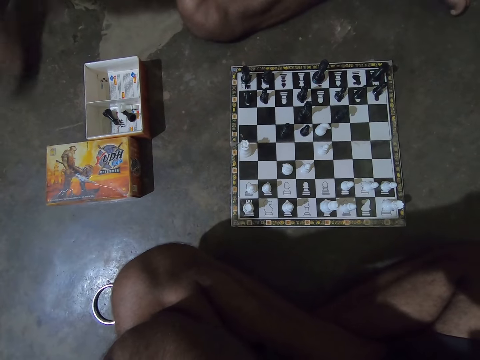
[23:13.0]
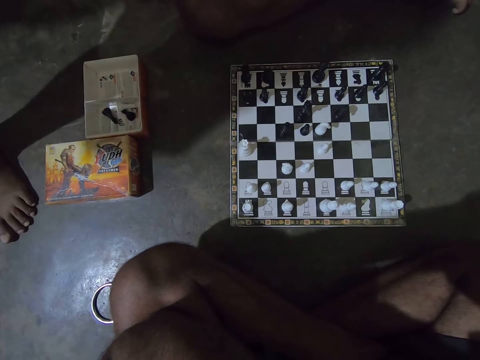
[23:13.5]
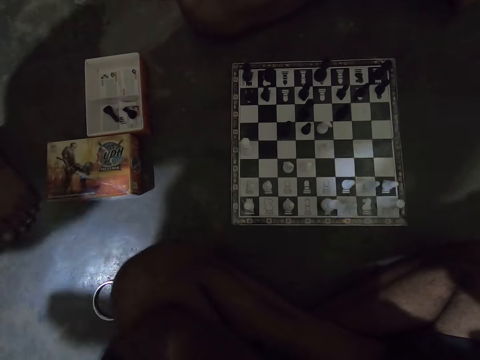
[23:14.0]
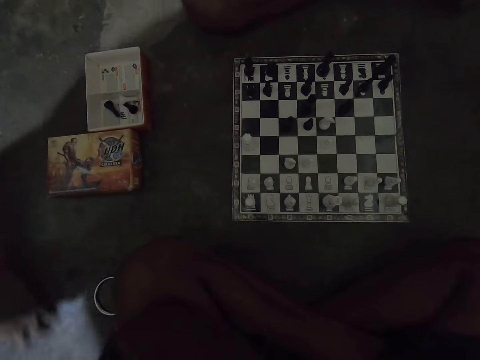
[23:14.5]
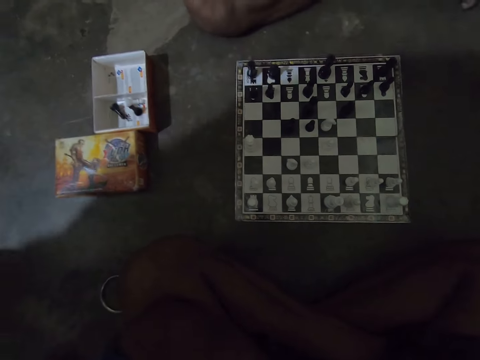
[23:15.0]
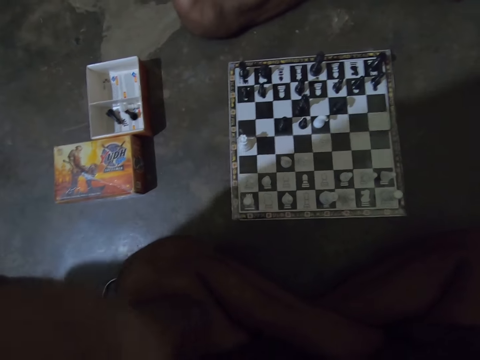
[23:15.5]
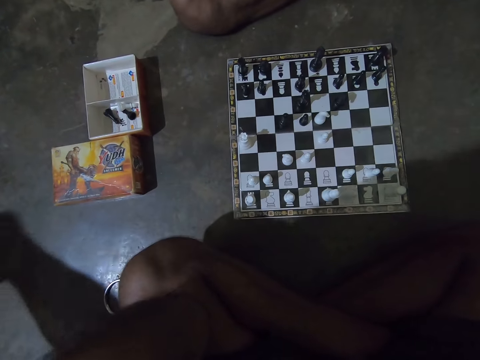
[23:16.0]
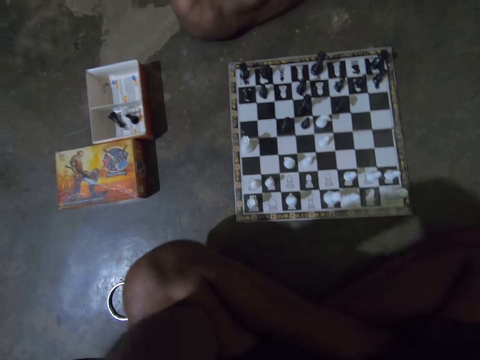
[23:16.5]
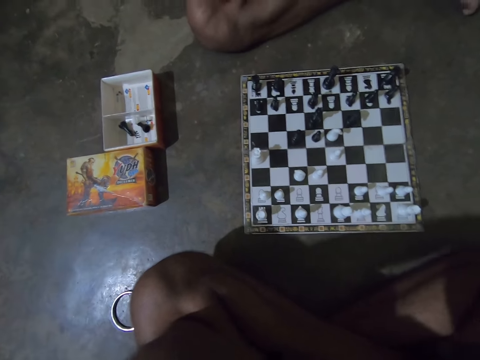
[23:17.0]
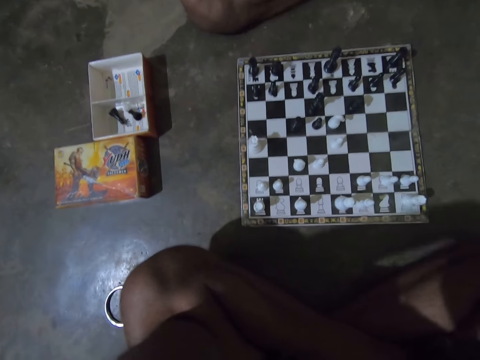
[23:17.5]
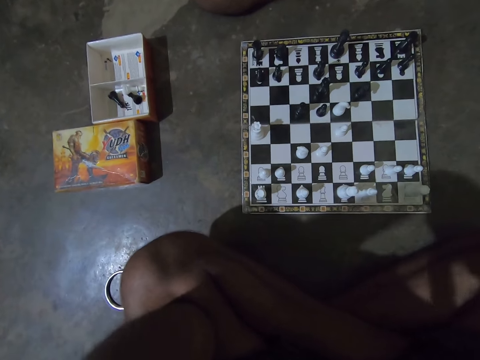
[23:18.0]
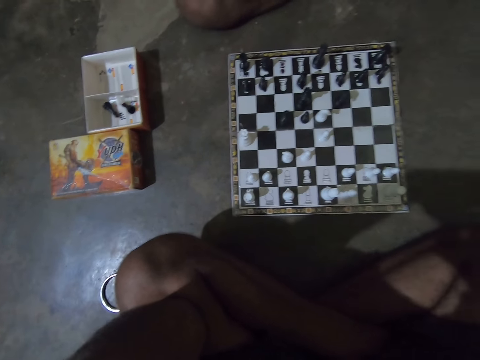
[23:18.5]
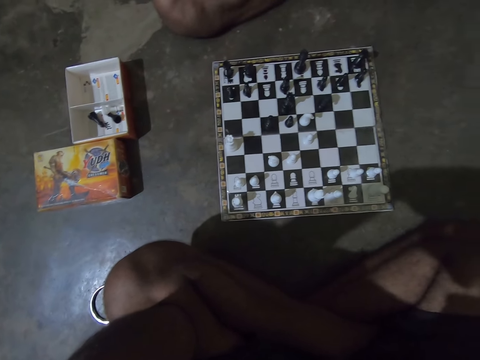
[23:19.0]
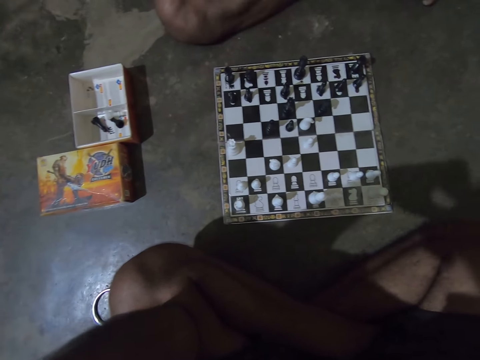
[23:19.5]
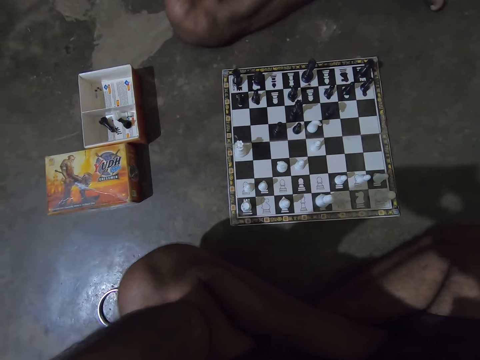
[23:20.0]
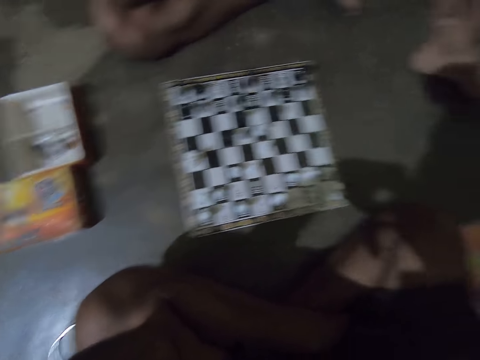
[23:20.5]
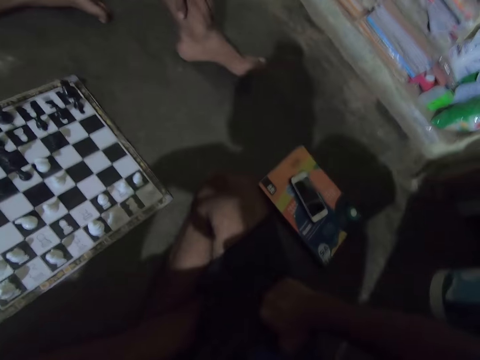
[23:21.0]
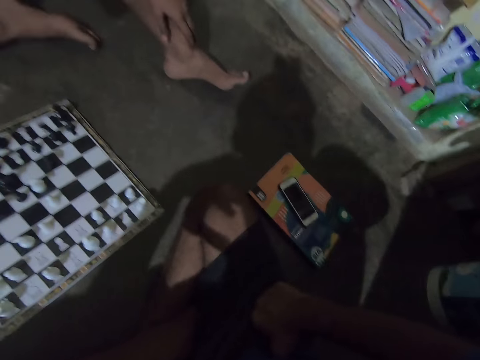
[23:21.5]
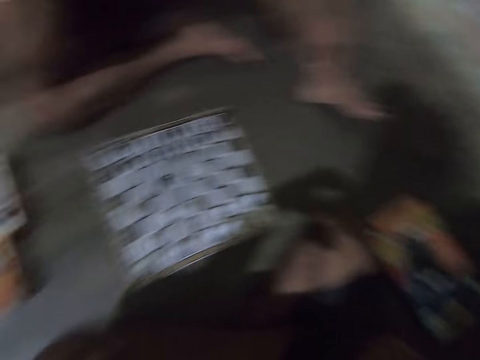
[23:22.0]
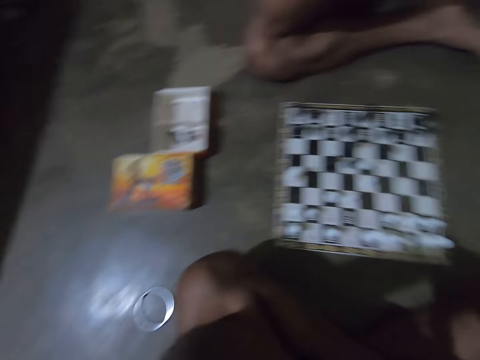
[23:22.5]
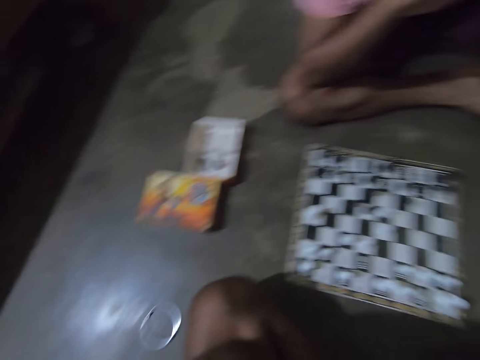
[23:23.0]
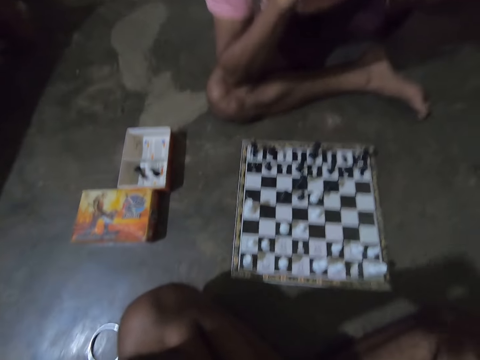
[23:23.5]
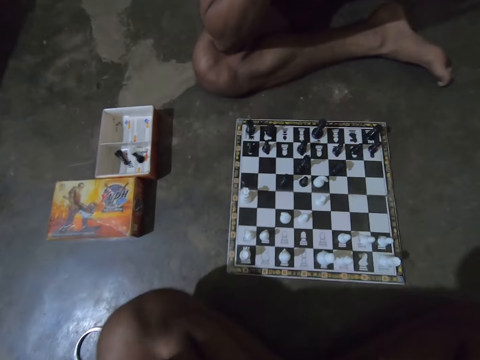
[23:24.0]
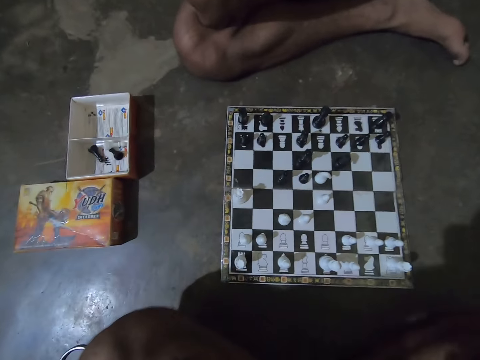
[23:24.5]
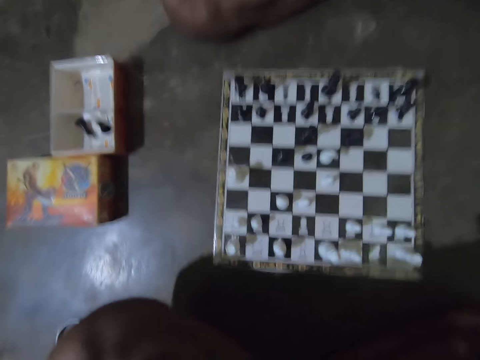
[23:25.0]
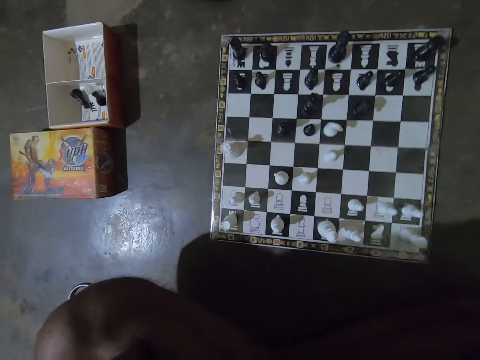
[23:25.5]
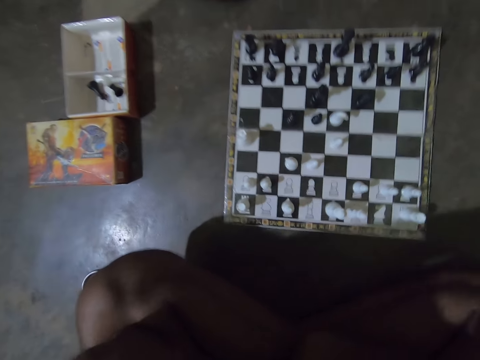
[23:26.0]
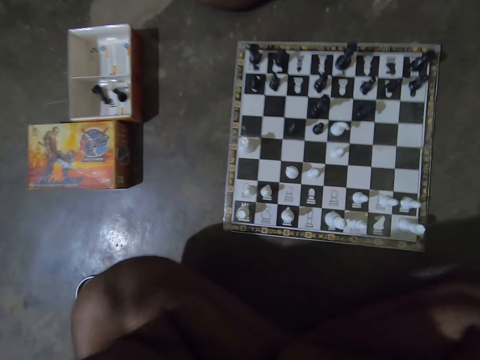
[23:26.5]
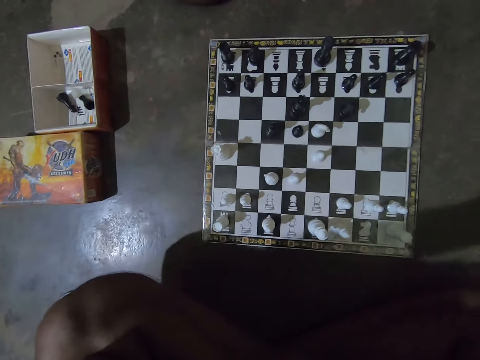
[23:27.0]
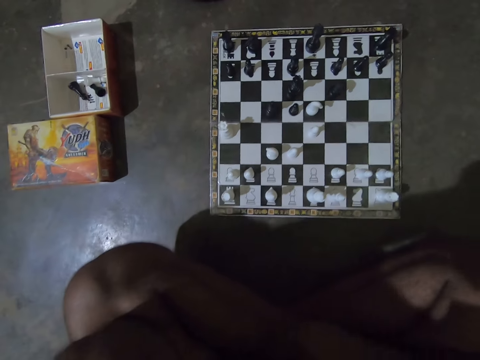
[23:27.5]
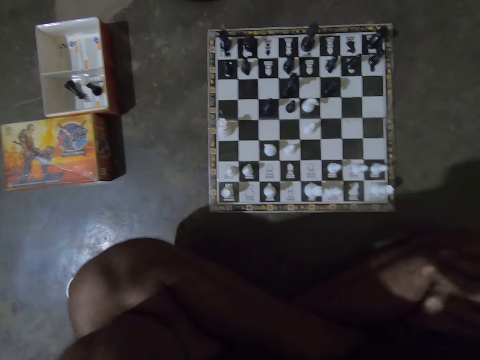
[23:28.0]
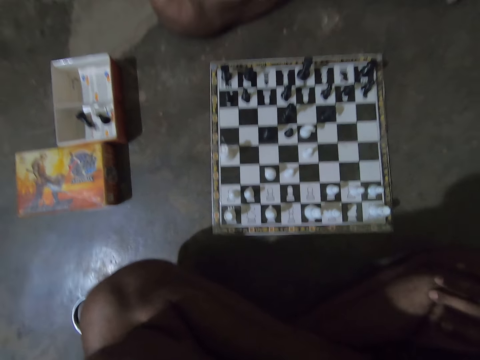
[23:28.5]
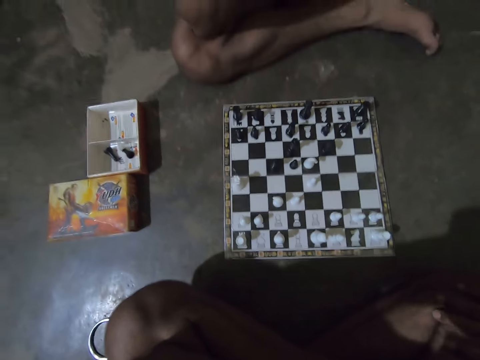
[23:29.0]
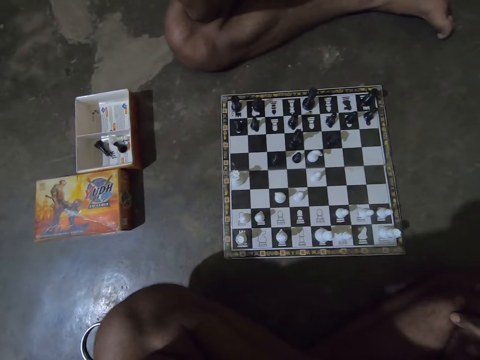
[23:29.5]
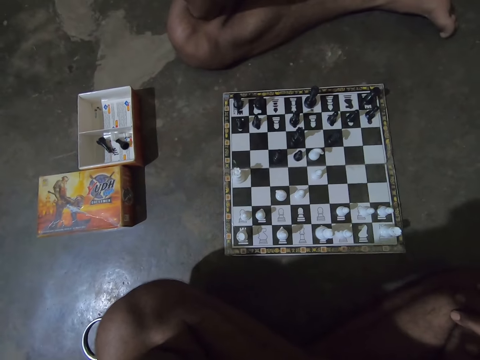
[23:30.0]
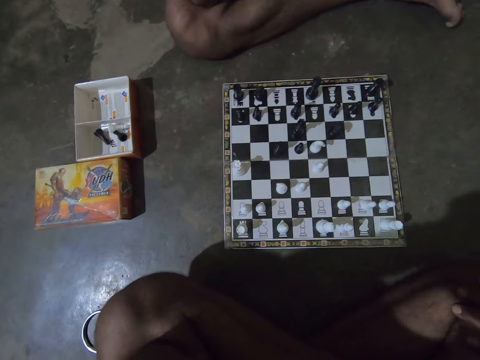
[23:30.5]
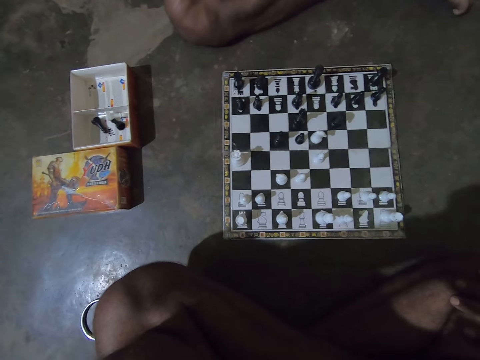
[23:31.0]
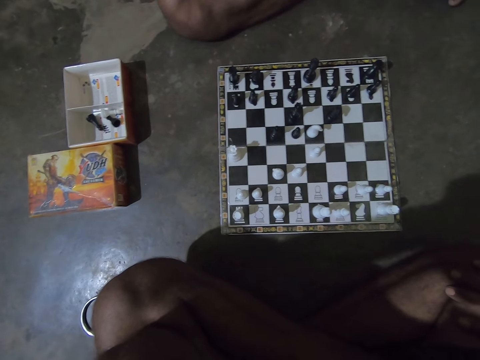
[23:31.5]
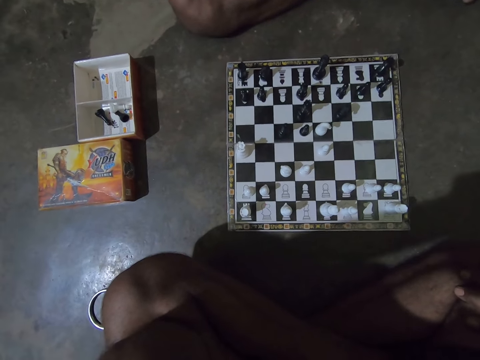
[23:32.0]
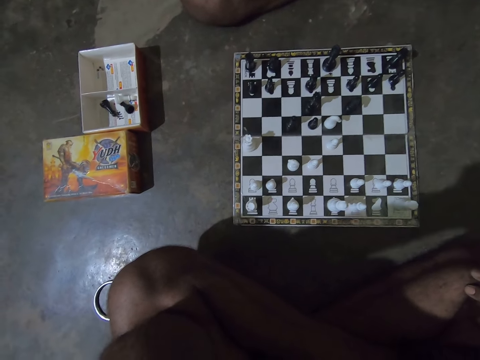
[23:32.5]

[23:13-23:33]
A girl or man walks past the camera wearer. The camera wearer interacts with the girl. He looks at a phone on his right. He looks at the chess board. He places his right hand on his right leg.

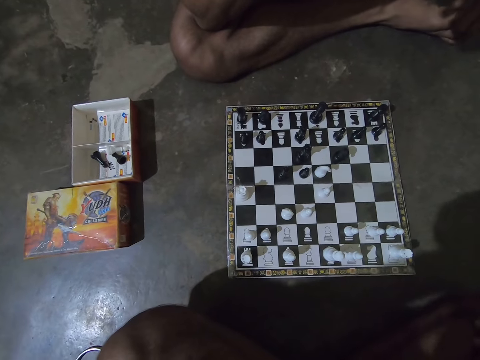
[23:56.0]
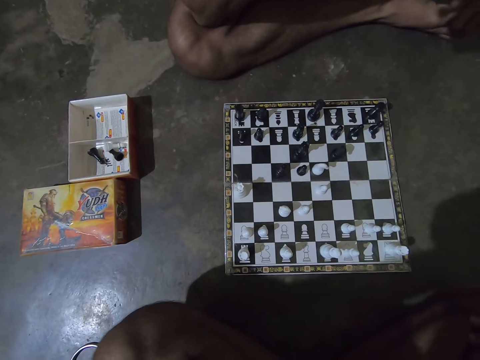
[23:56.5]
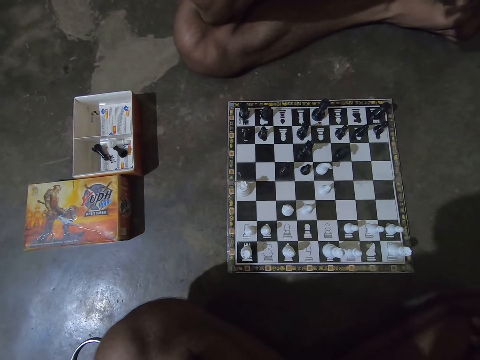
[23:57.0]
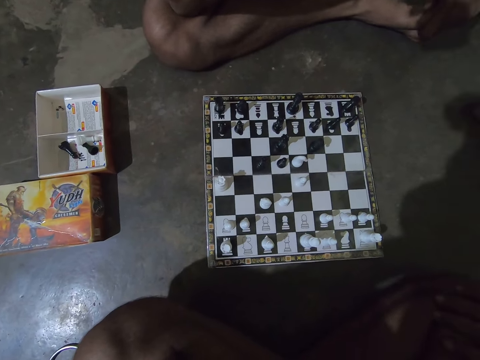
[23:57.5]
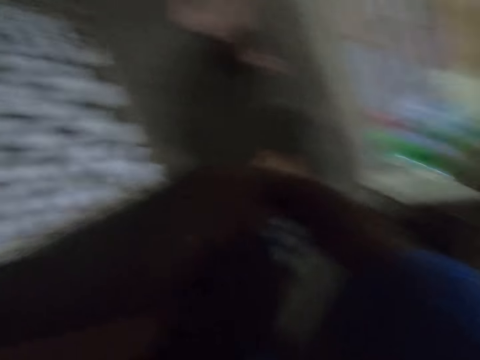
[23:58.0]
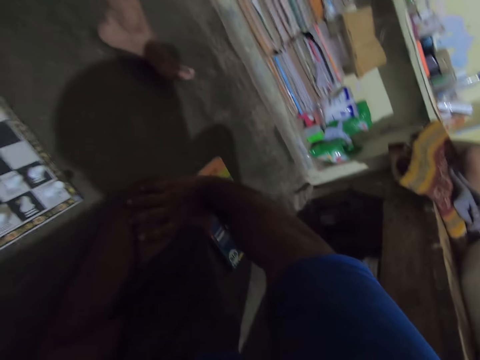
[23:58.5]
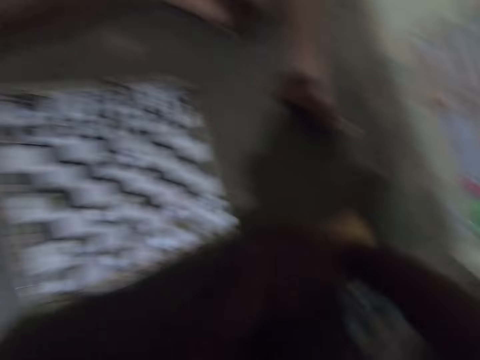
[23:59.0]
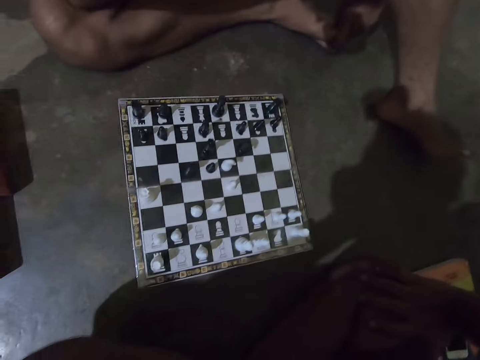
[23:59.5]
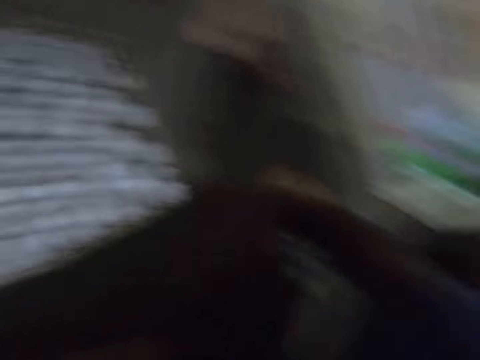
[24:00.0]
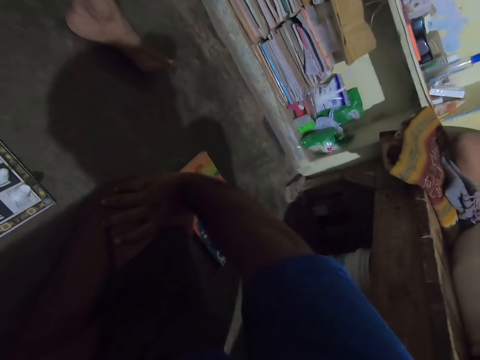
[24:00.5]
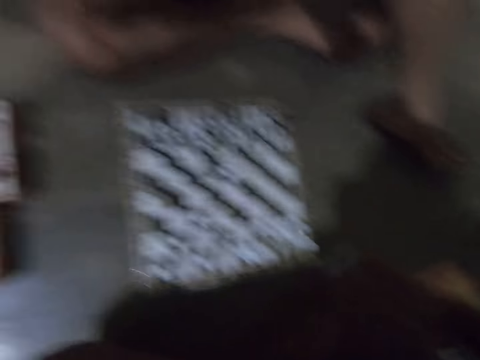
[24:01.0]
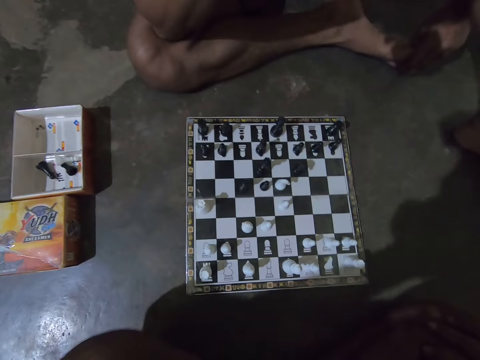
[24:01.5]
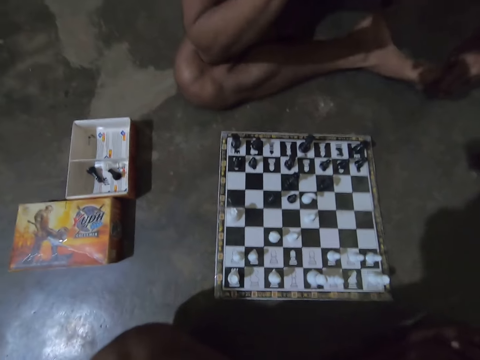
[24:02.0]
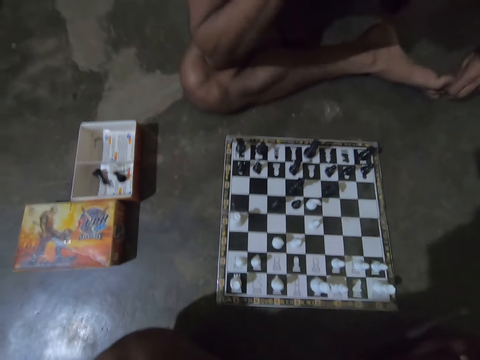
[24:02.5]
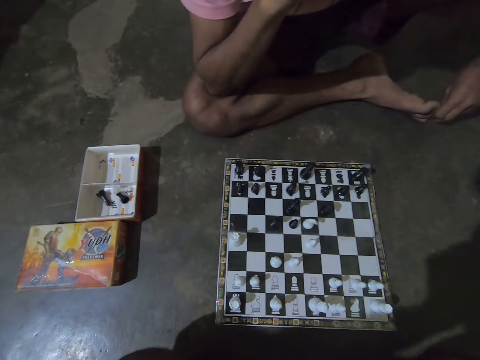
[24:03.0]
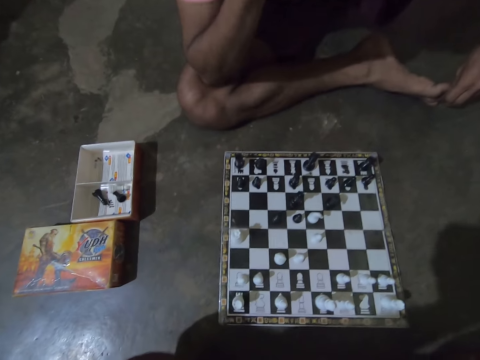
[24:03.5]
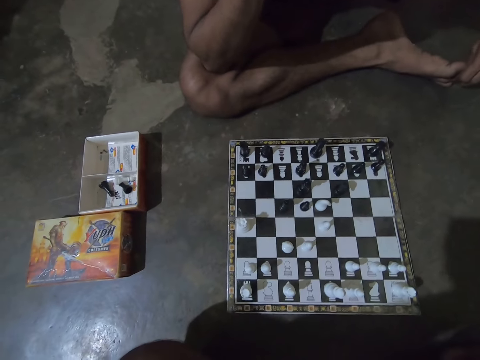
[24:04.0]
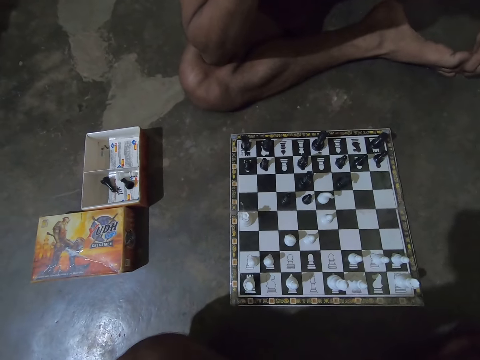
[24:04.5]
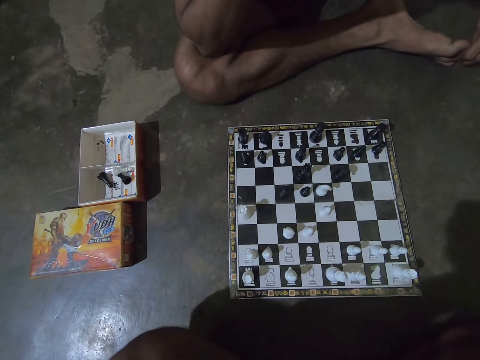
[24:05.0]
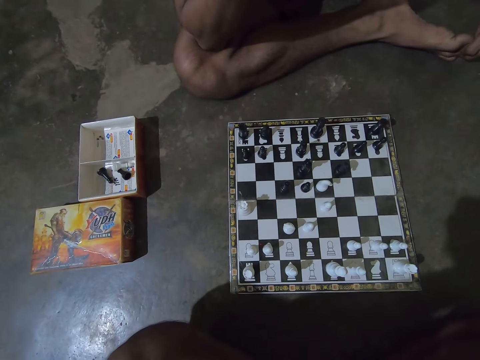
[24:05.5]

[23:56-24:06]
The camera wearer looks slightly towards his right. He looks slightly again towards his right. He looks at the chess board. He looks at the chess board again. He interacts with the man.
